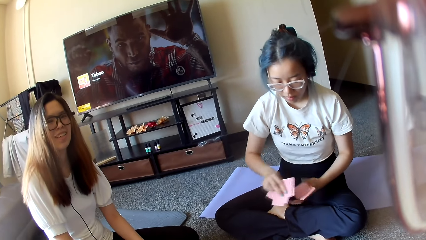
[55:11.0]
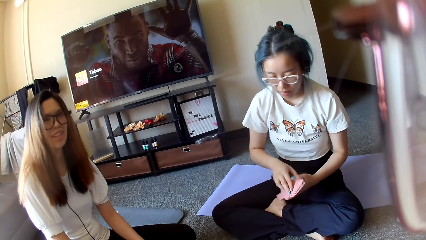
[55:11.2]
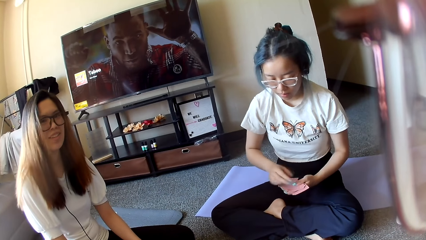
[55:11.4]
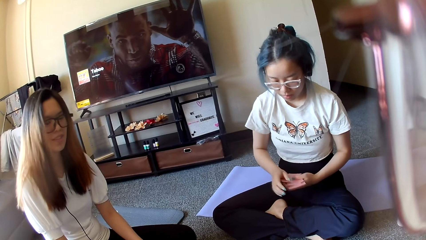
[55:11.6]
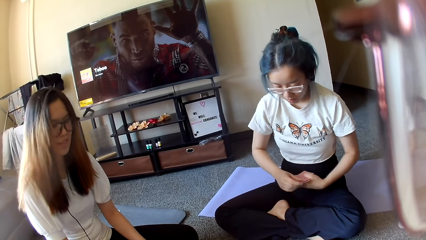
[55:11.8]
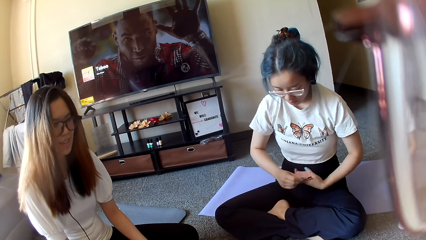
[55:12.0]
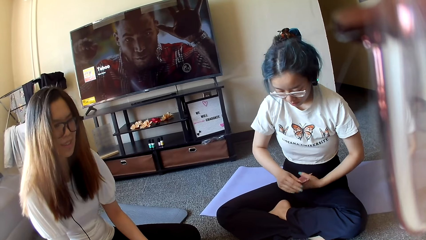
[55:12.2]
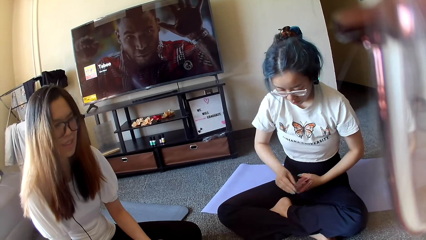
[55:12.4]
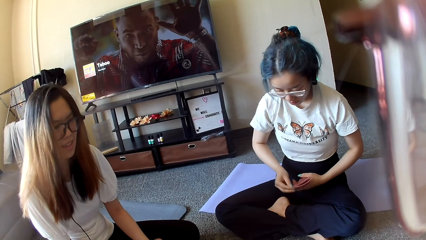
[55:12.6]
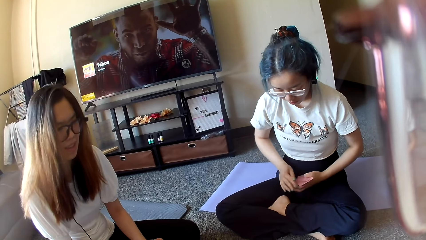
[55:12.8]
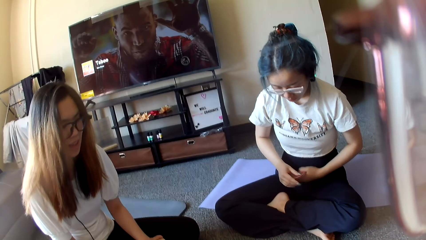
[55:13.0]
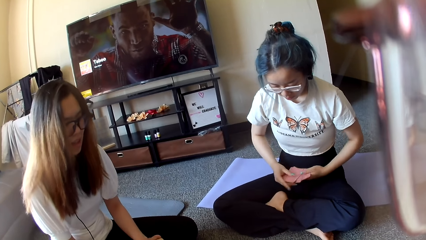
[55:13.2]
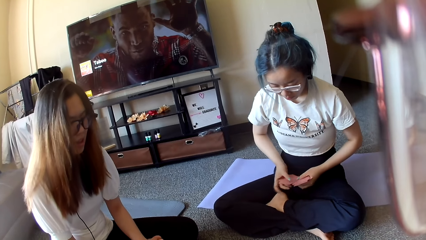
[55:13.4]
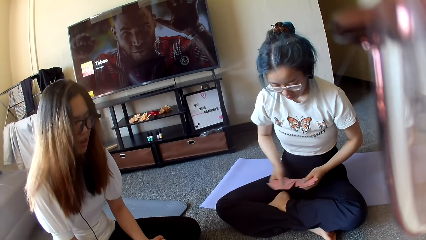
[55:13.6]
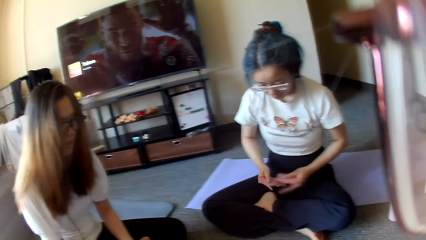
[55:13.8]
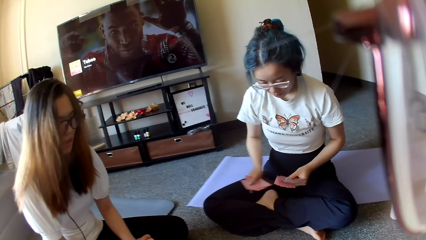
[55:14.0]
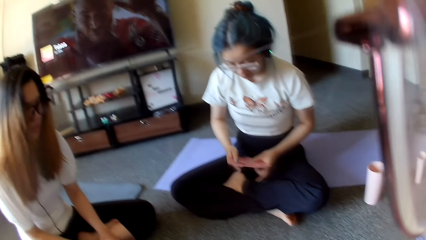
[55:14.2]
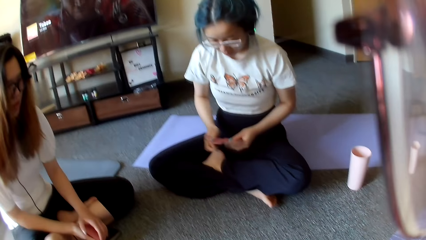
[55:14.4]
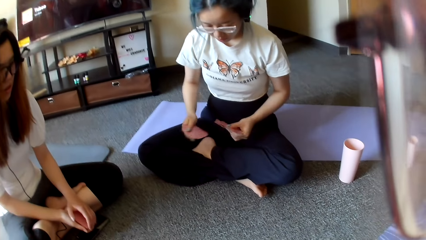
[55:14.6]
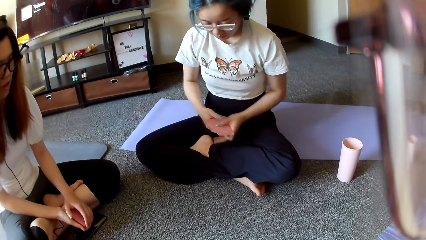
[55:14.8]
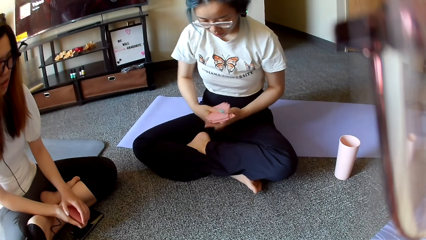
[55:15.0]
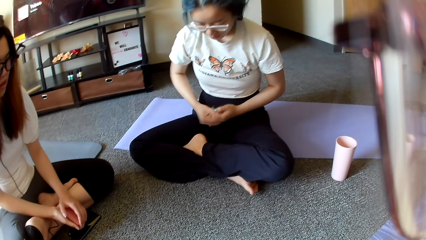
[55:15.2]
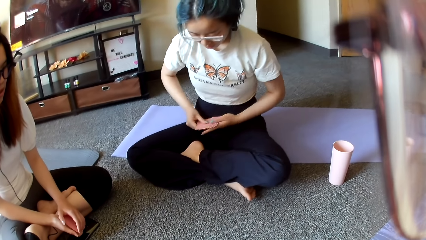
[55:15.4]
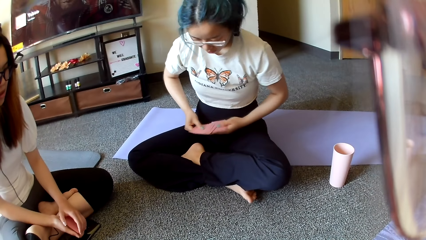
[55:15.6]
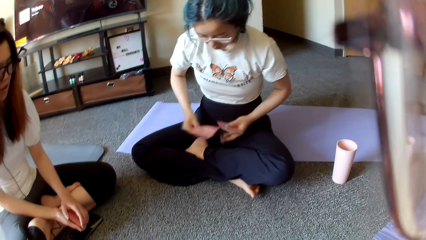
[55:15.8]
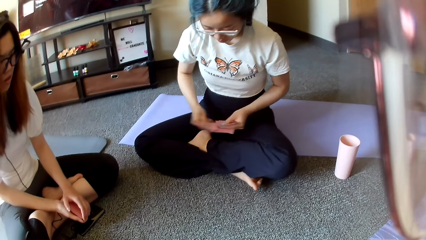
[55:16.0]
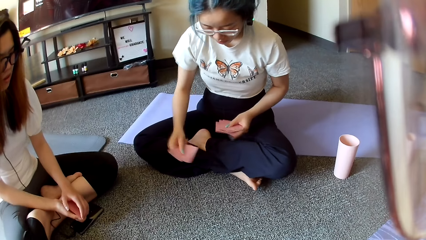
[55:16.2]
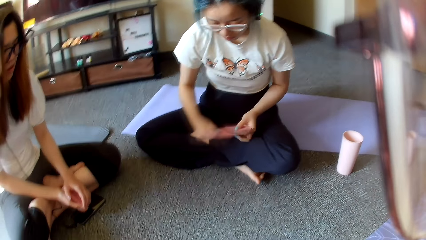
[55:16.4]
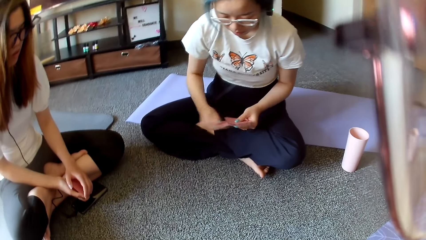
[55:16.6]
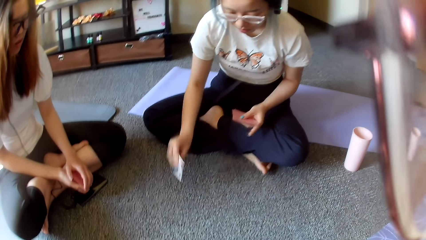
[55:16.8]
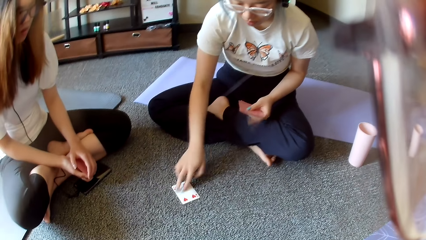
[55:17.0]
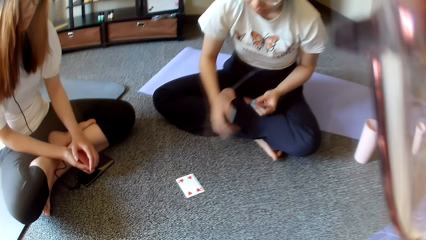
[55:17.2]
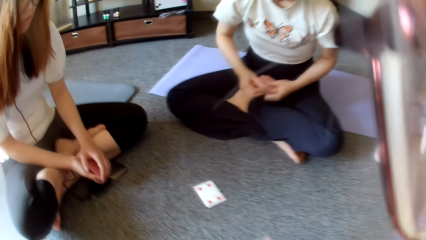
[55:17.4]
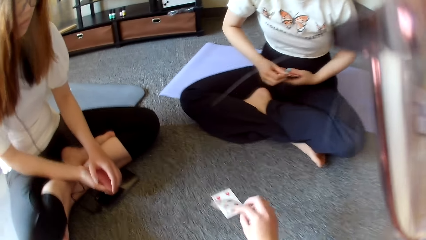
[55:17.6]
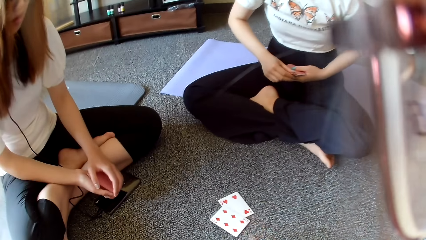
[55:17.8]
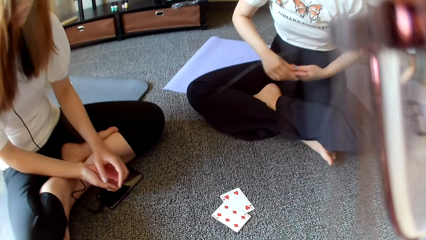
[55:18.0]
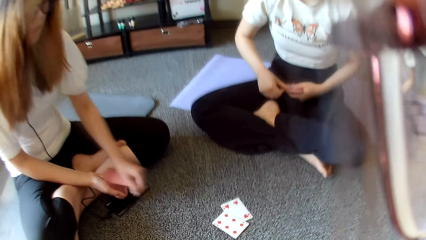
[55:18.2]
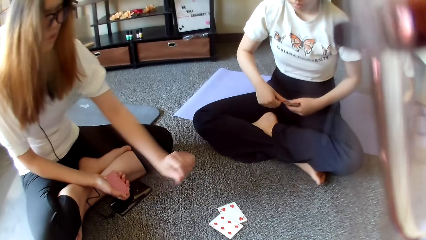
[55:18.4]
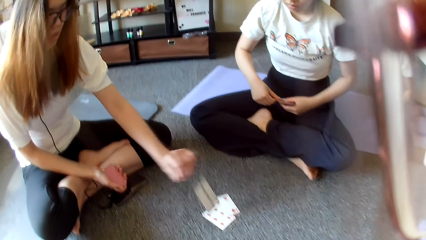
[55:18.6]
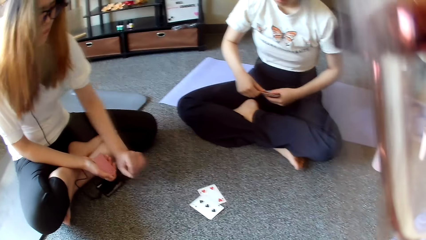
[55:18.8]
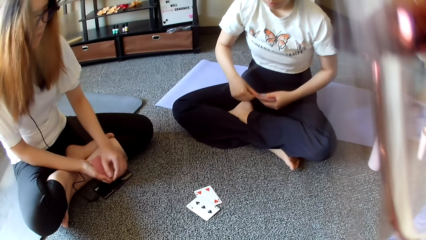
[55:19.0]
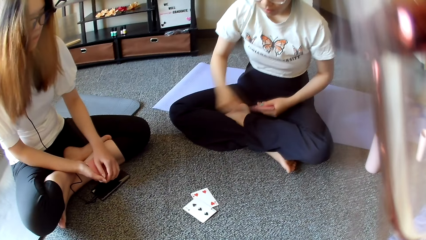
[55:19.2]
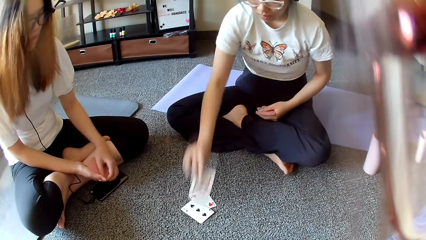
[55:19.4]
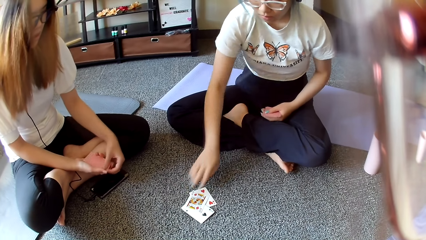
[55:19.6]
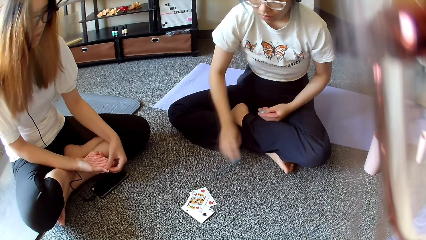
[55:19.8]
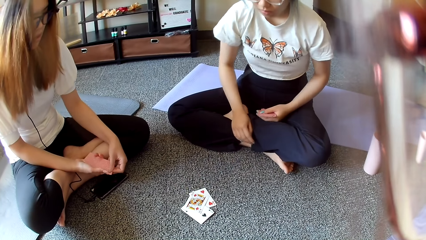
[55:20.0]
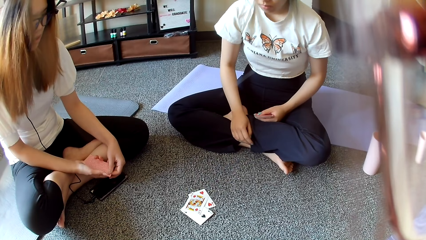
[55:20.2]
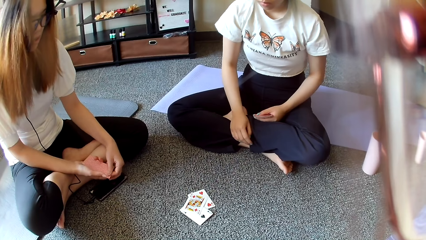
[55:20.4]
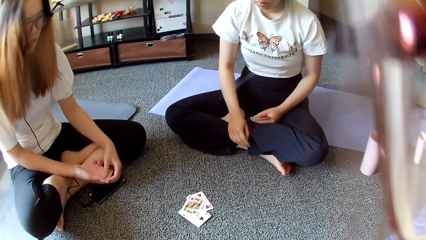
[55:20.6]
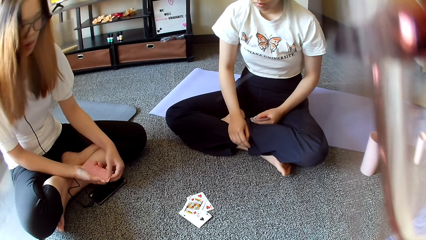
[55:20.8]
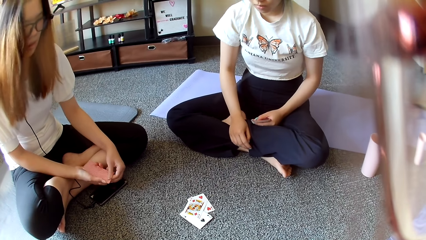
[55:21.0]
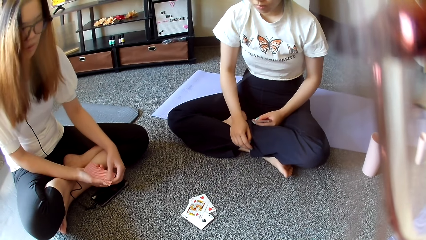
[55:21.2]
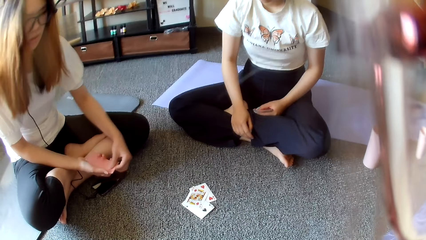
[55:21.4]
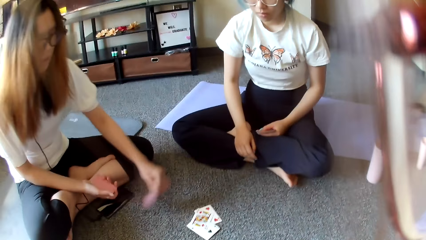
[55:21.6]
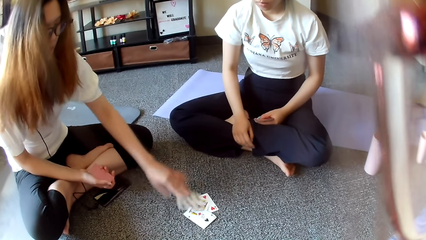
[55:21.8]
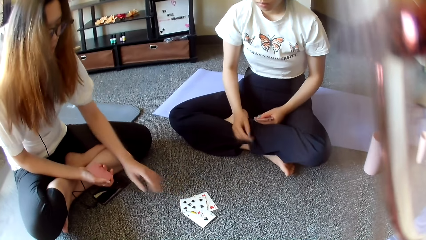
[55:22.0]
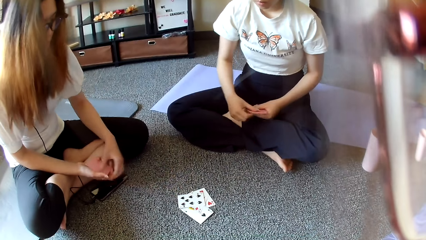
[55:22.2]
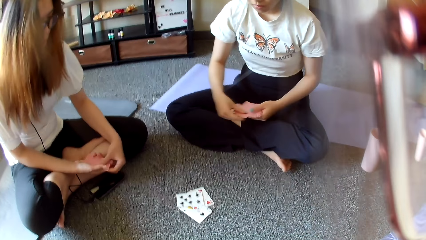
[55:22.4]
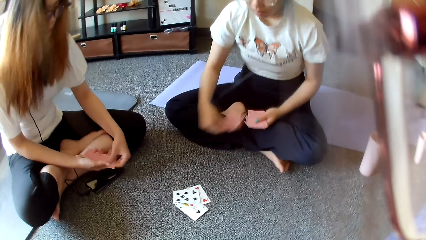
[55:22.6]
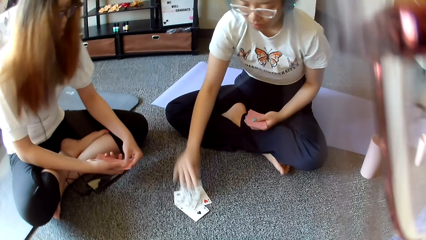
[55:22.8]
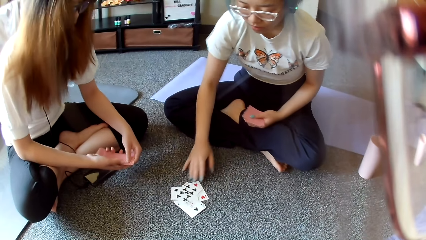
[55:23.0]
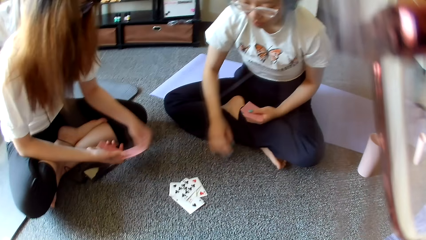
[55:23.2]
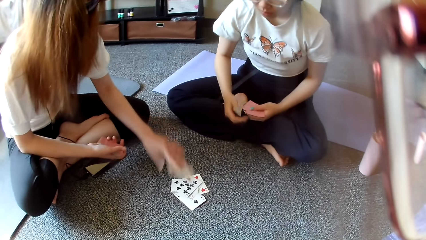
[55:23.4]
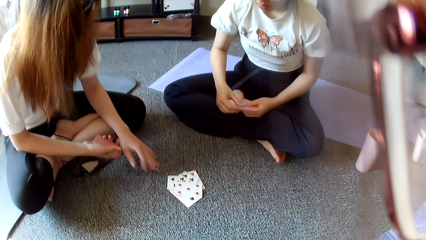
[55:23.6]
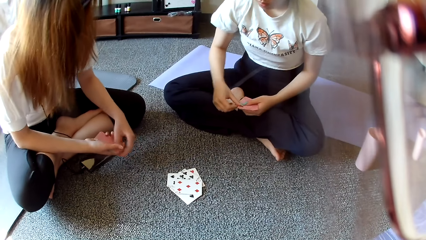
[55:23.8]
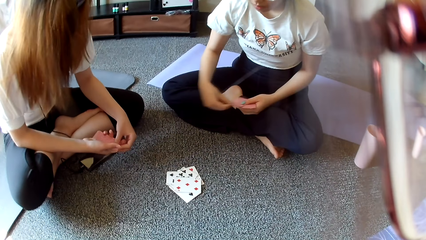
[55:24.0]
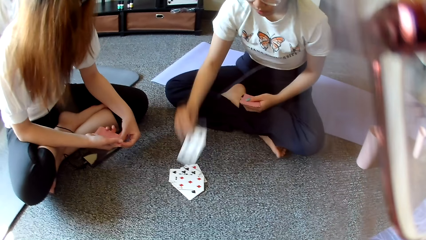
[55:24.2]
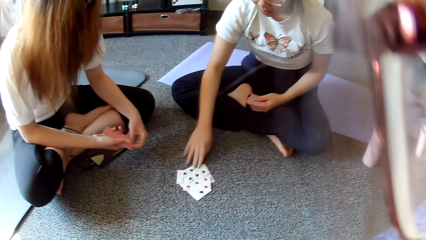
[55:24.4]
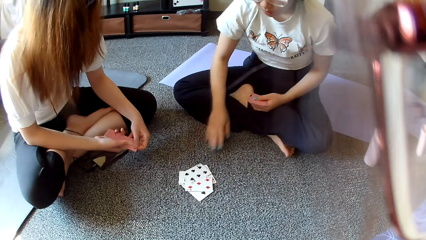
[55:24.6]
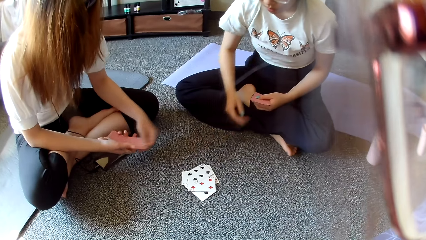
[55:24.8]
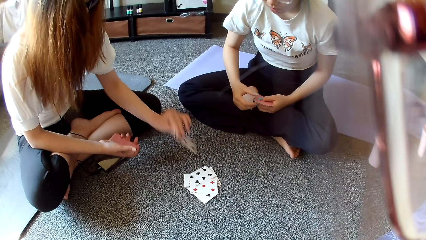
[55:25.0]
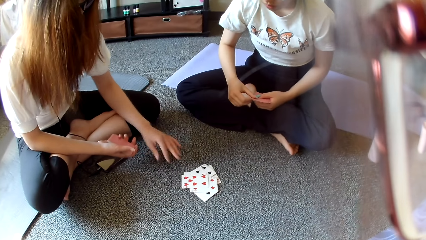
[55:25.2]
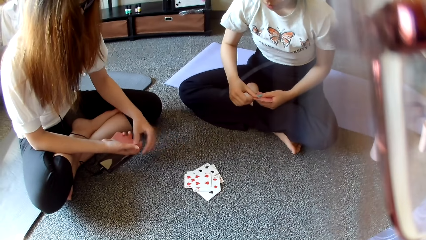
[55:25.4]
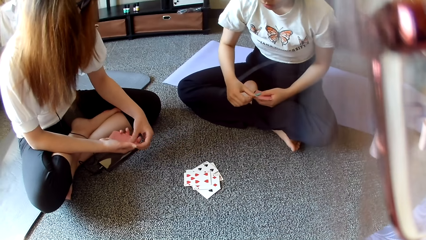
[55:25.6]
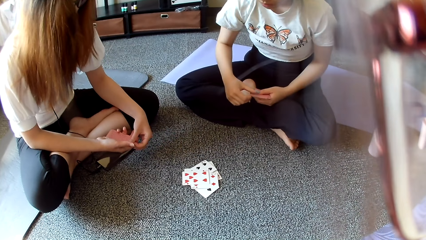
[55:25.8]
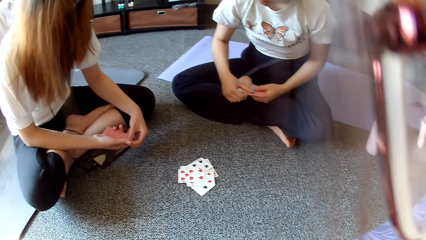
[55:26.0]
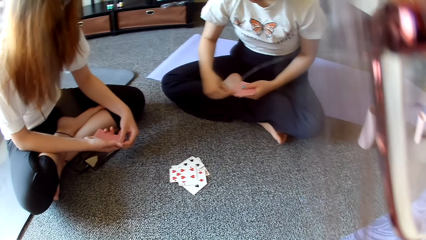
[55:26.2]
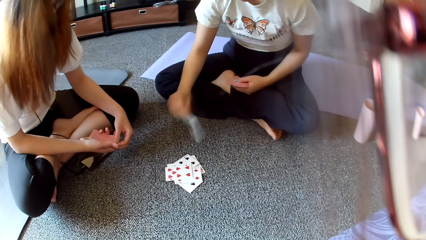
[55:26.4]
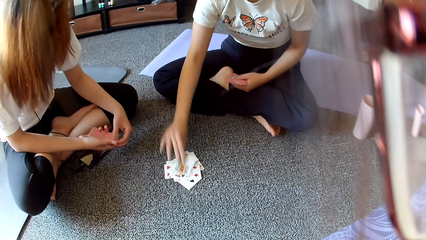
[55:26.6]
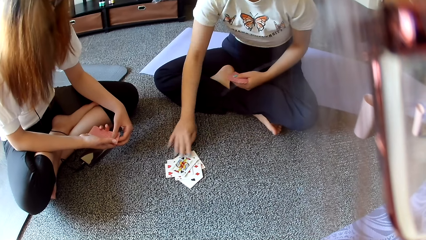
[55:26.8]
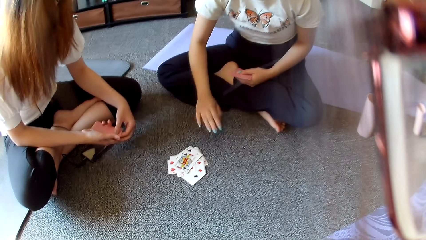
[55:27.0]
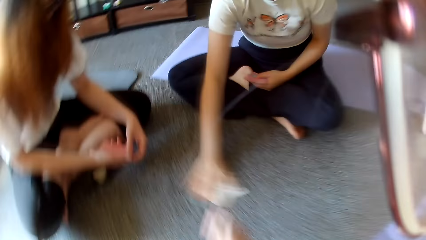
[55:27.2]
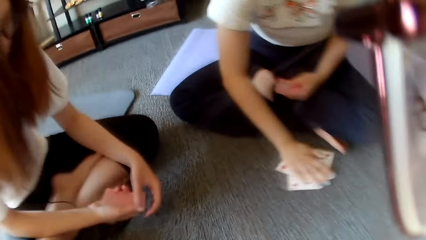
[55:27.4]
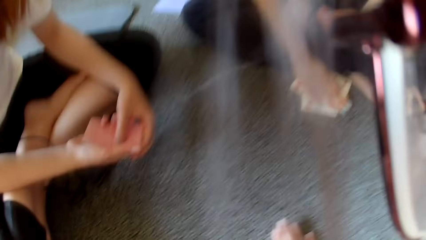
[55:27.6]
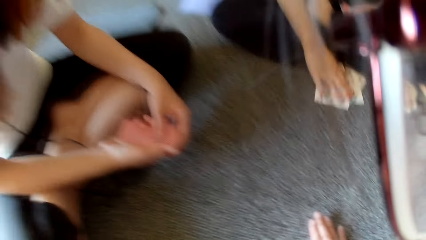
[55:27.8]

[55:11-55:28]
A woman collects the card on the floor. The woman selects the cards. The woman places a card on the floor. The woman plays poker. The camera wearer places a card on the floor. They play poker. Another woman plays poker. The other woman places a card on the floor. The first woman plays poker. The first woman places a card on the floor. The other woman places a card on the floor. The other woman plays poker. The first woman places a card on the floor. The first woman plays poker. The other woman plays poker. The other woman places a card on the floor. The first woman plays poker. The first woman places a card on the floor. The other woman plays poker. The other woman places a card on the floor. The first woman places a card on the floor. The first woman plays poker.
